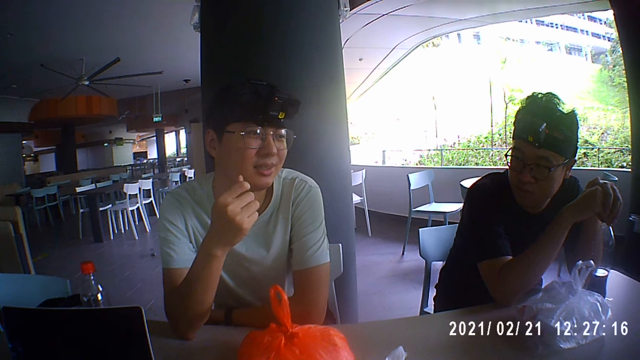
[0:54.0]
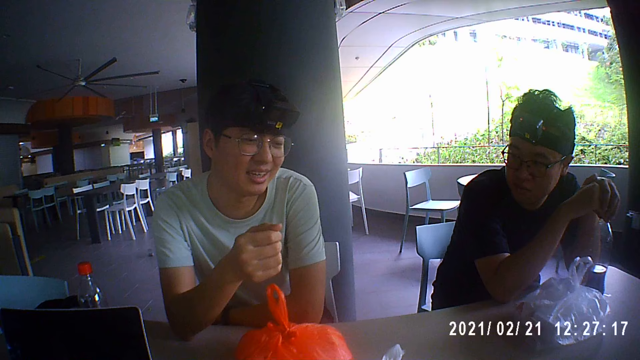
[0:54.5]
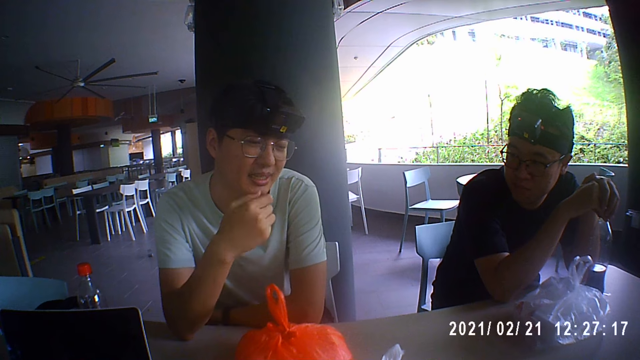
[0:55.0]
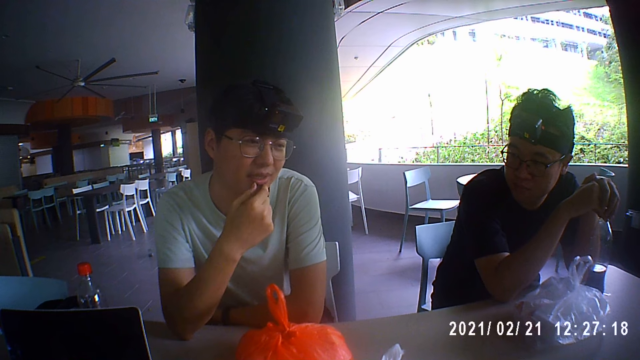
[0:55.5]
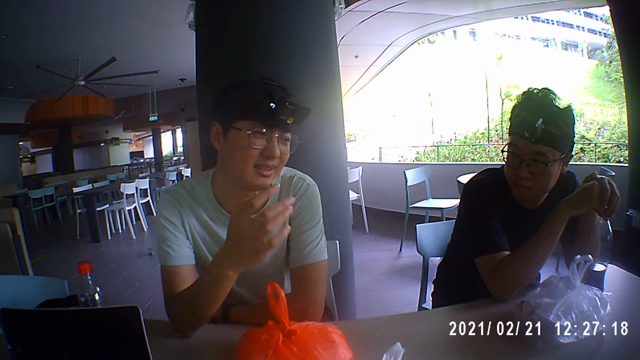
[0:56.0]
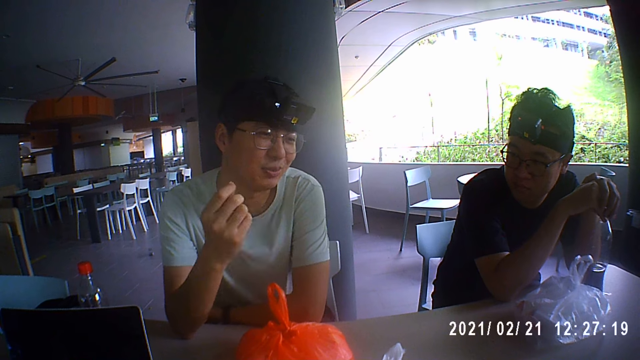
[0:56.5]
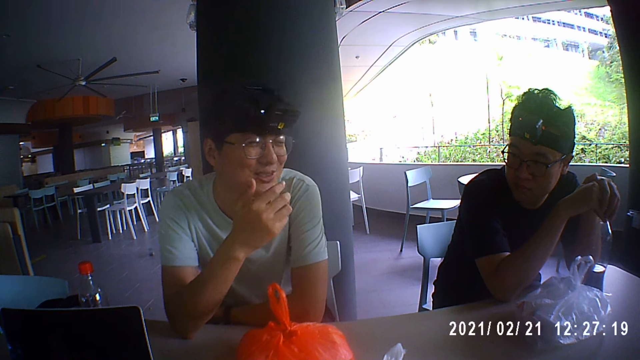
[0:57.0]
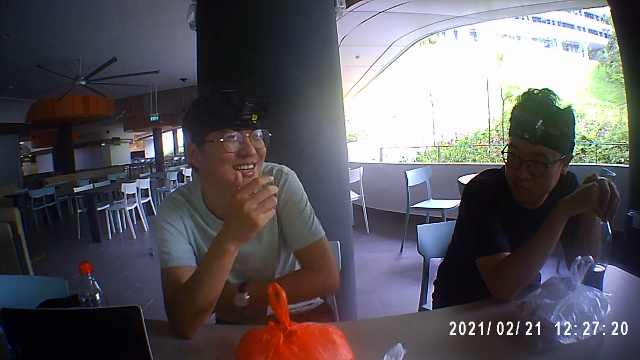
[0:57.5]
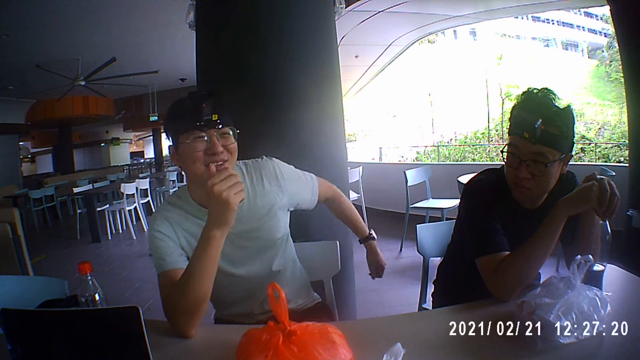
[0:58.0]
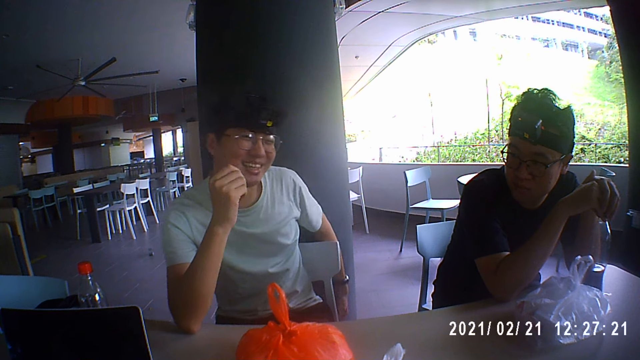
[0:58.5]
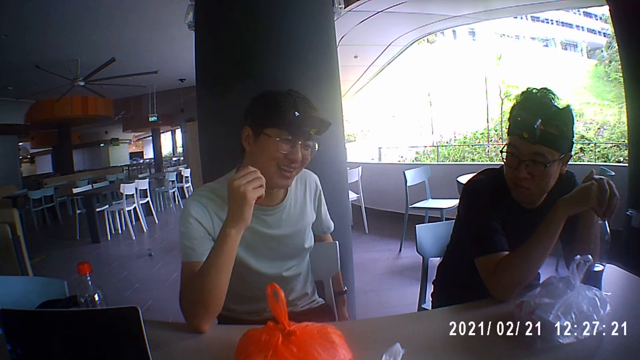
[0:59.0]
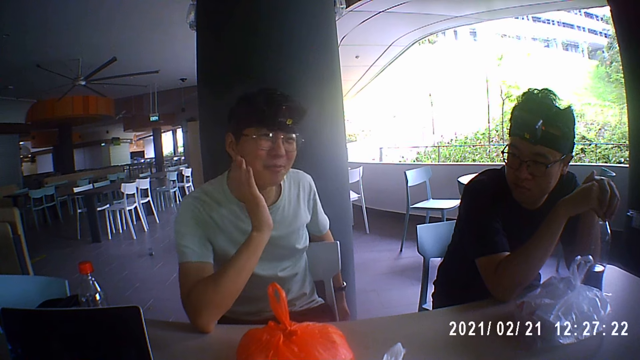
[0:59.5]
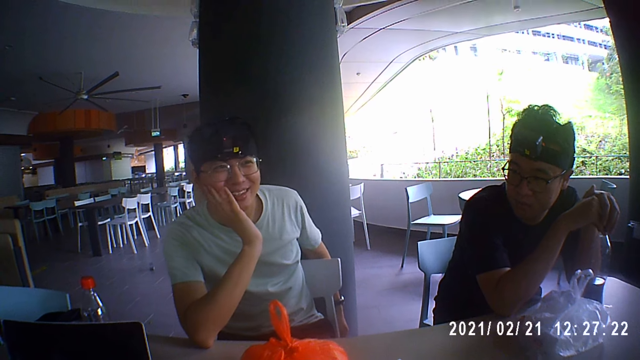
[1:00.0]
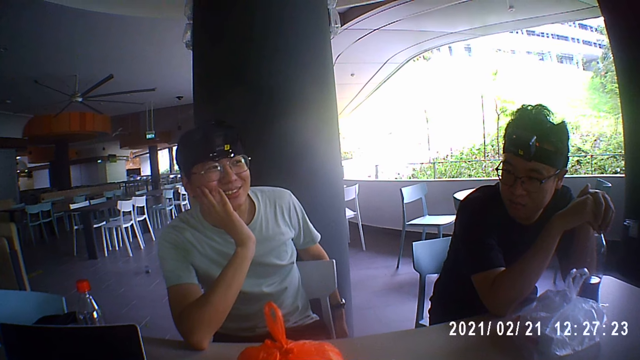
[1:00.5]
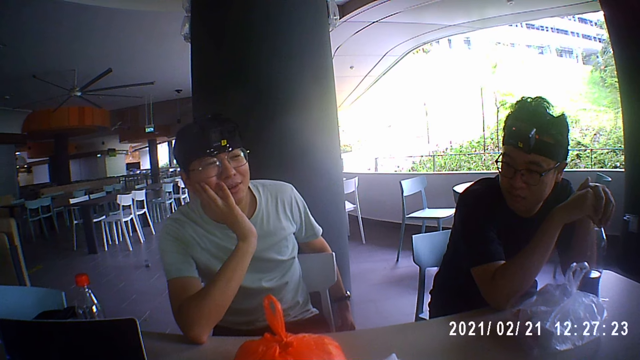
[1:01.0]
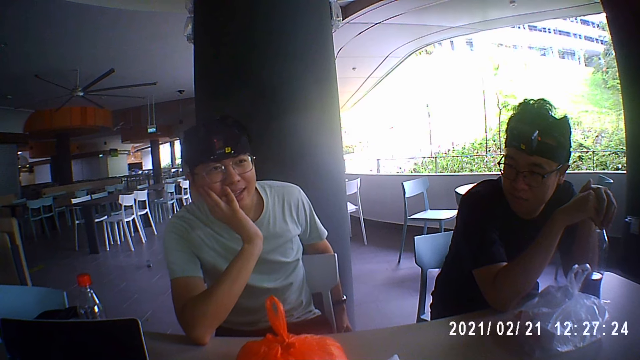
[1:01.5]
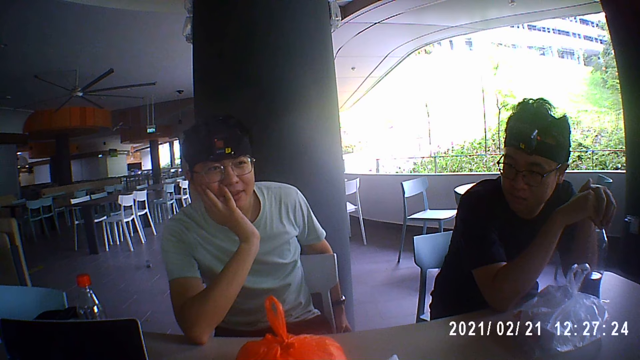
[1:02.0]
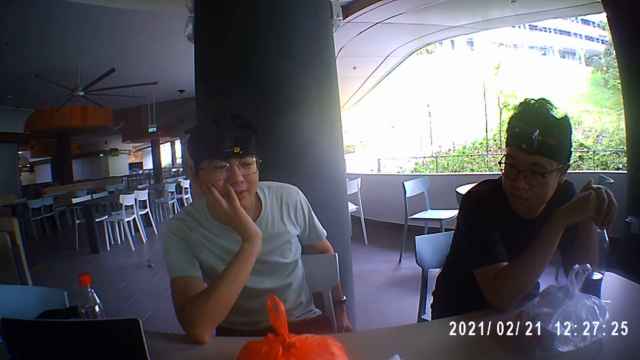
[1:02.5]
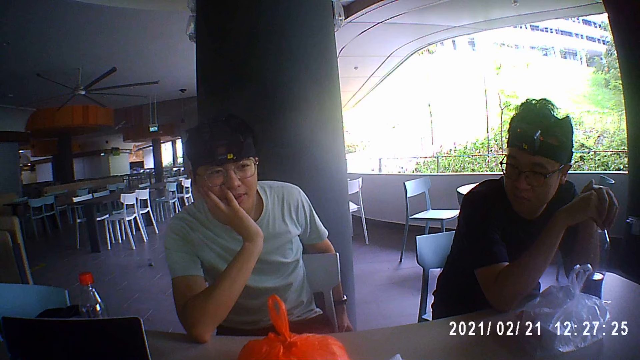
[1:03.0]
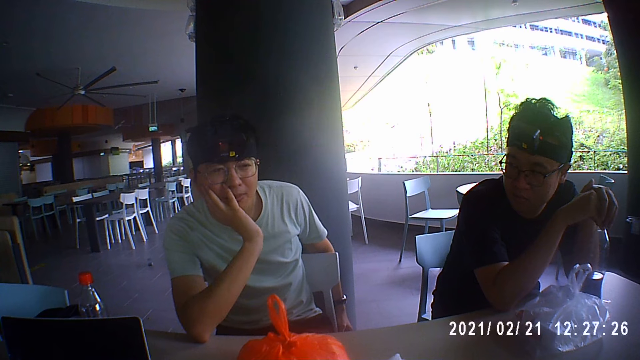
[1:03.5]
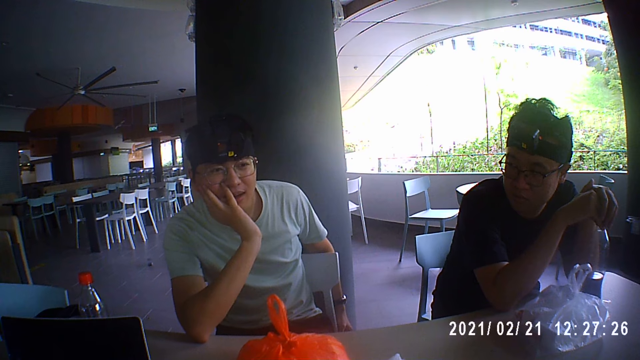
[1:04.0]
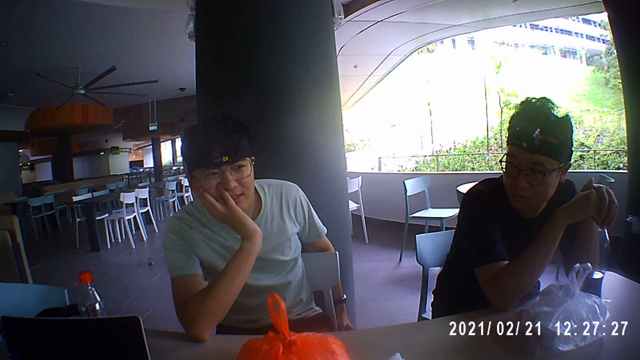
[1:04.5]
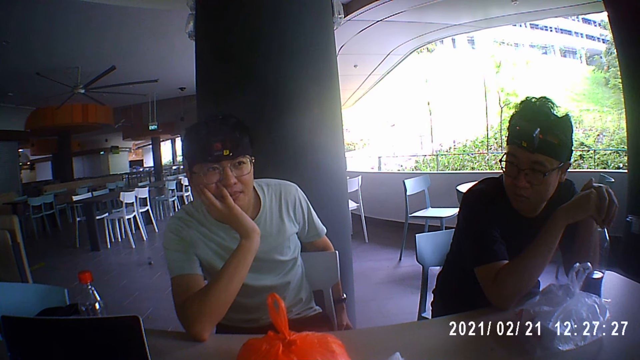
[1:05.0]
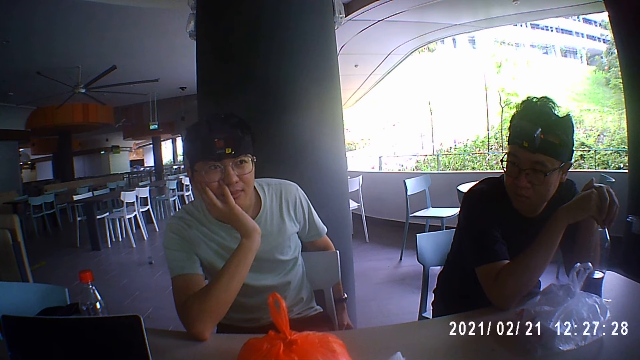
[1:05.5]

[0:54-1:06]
The first person touches his chin with the left hand. He moves his left hand. He puts his right hand on the chair. He puts his left hand on his cheek.

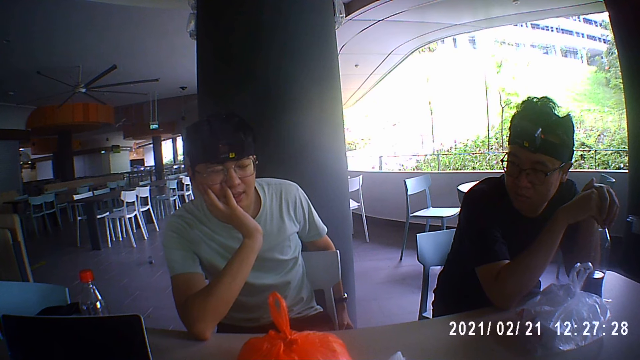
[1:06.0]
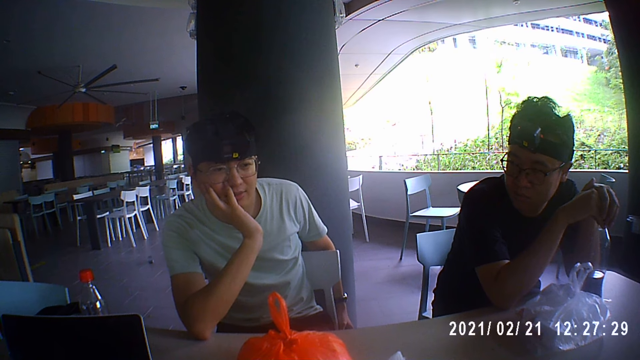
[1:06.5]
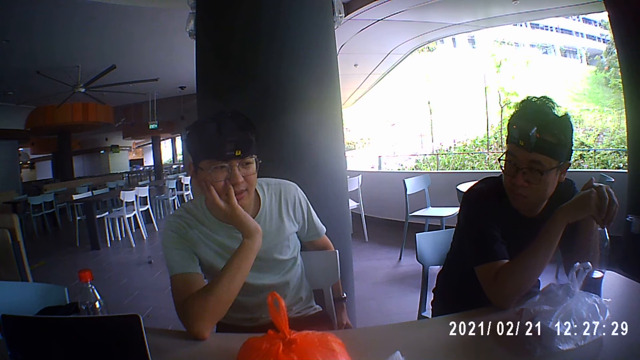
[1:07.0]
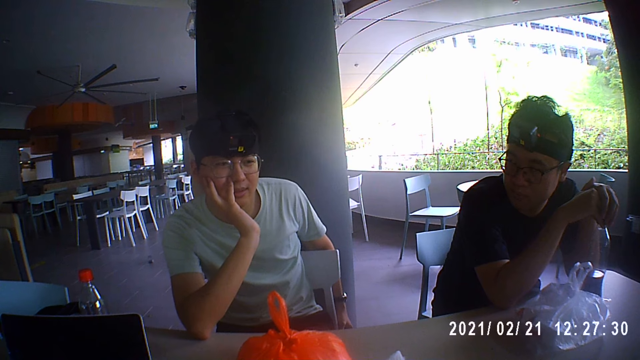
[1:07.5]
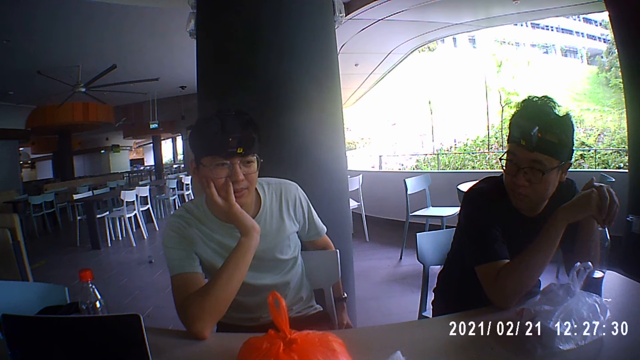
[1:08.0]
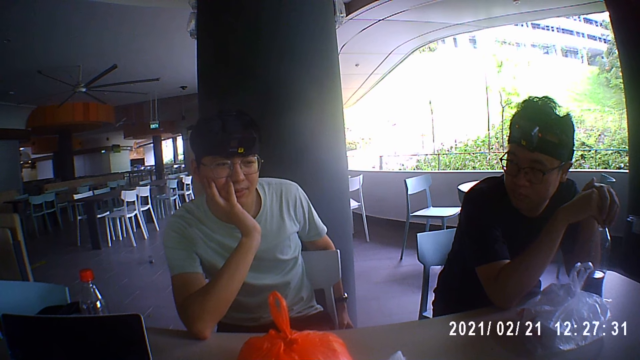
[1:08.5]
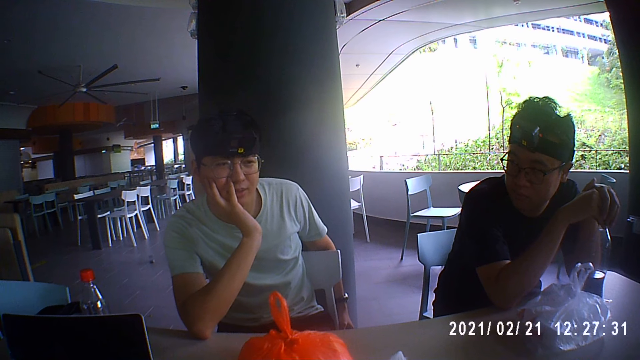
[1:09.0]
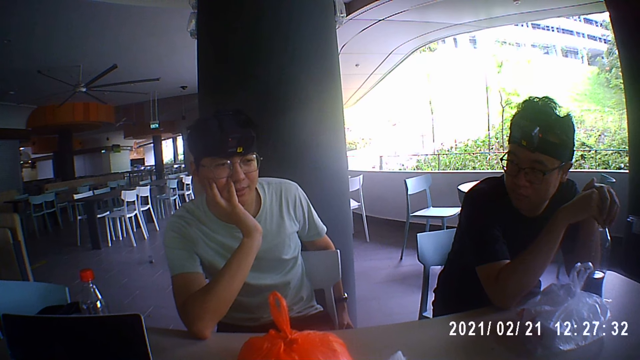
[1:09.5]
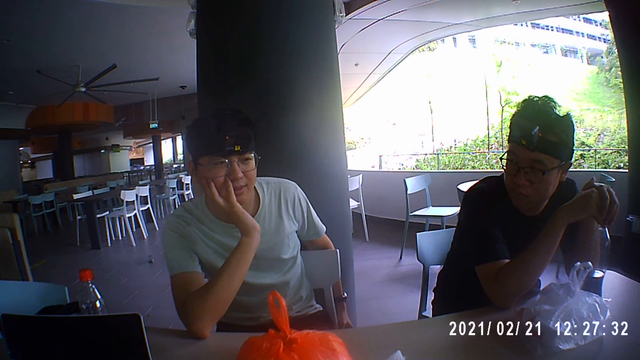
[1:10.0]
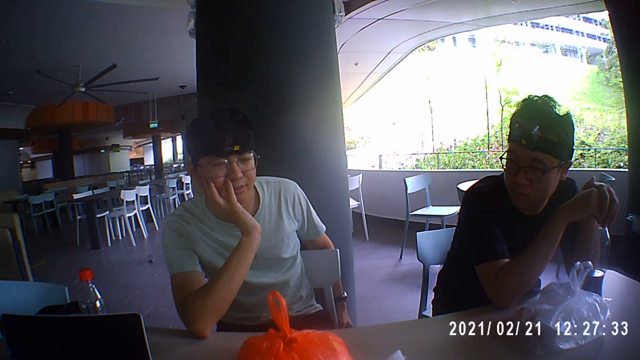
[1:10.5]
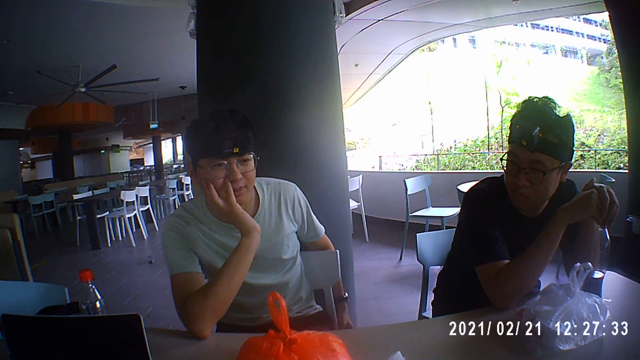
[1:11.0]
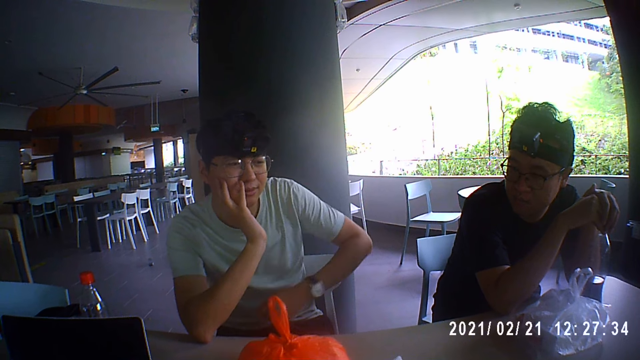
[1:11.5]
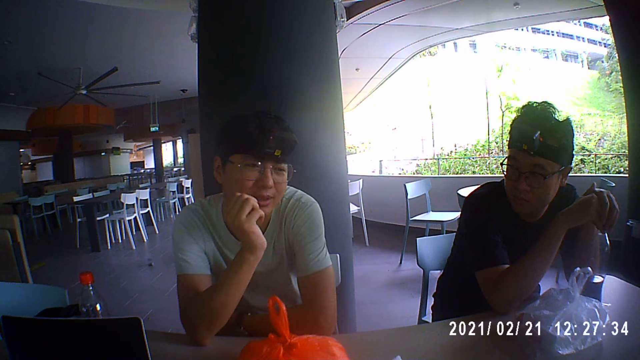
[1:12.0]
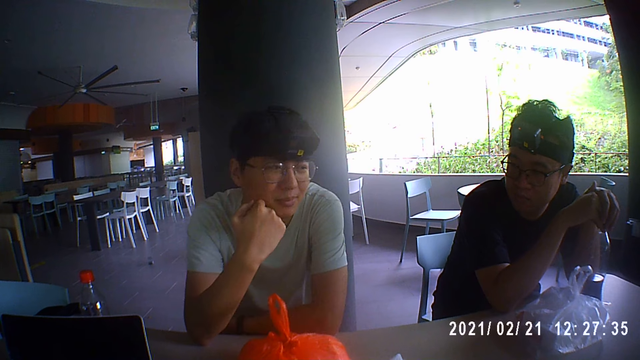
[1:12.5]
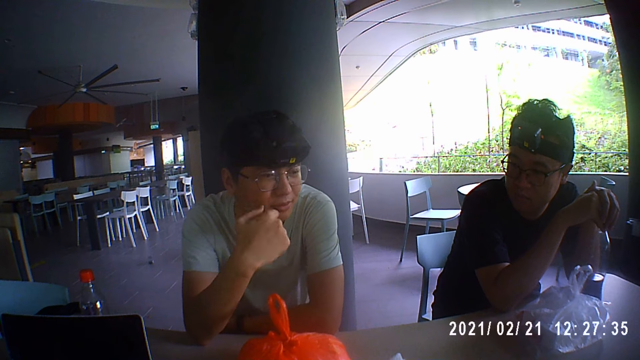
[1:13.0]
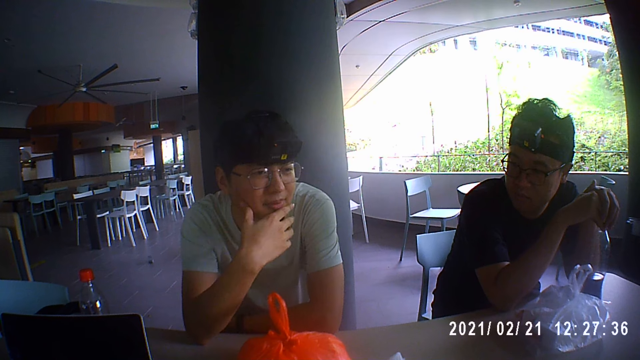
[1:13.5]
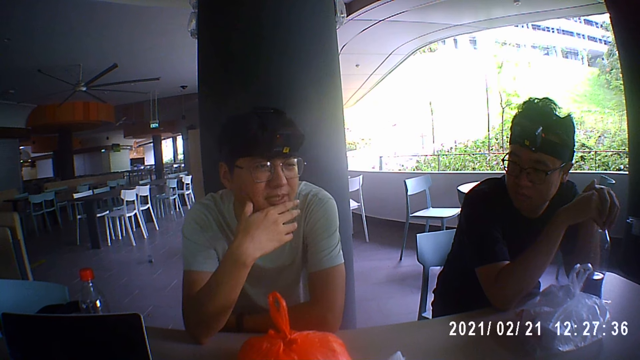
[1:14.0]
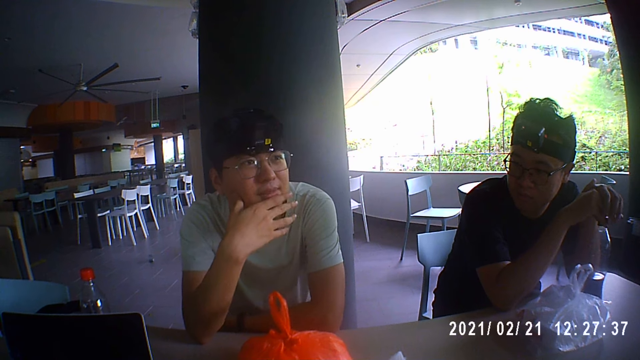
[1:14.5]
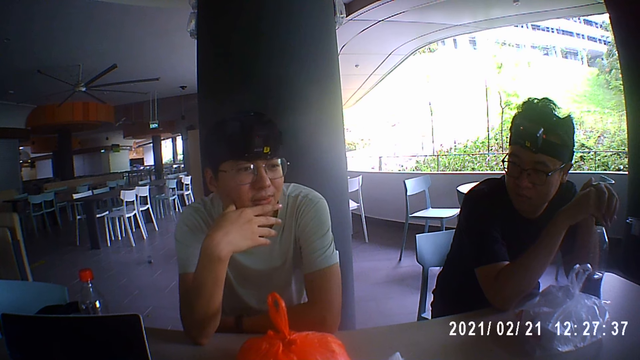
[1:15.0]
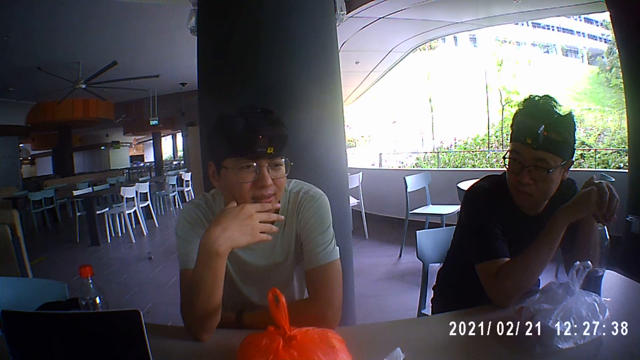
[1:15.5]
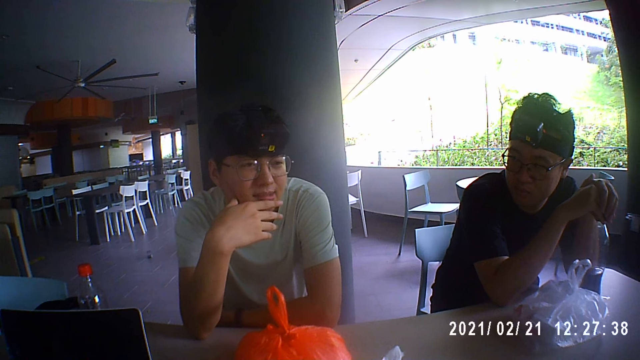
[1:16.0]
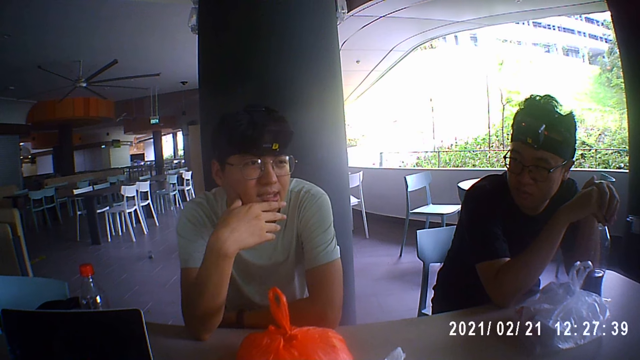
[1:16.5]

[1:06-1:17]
The first person puts his right hand on the table. He touches his chin with the left hand. The second person moves his fingers.
